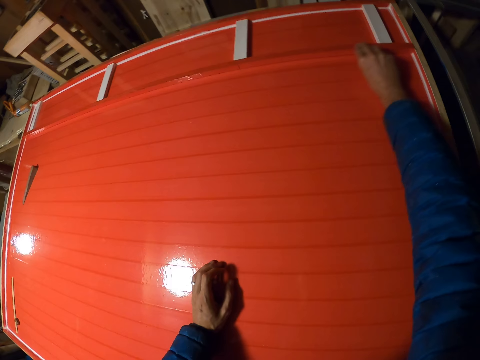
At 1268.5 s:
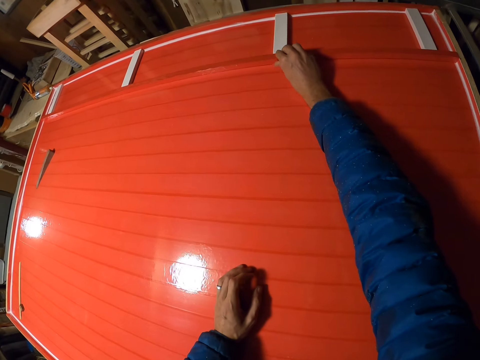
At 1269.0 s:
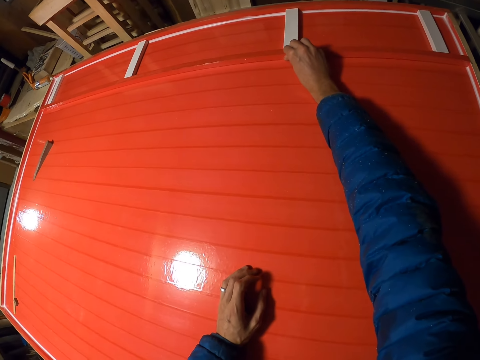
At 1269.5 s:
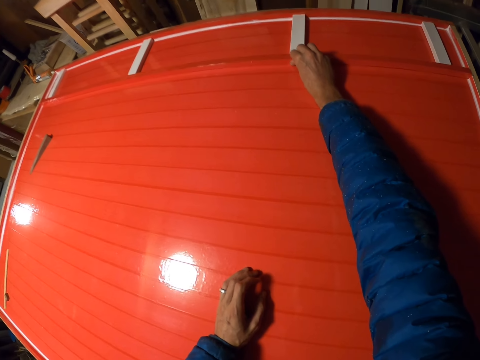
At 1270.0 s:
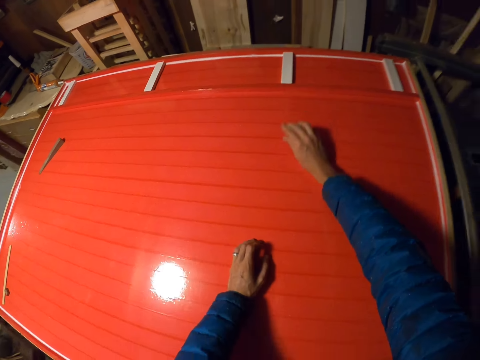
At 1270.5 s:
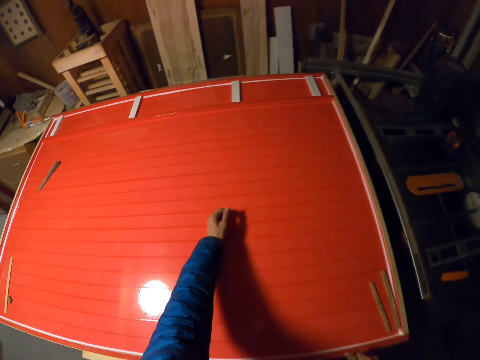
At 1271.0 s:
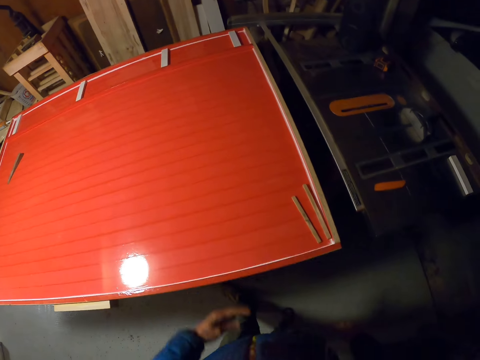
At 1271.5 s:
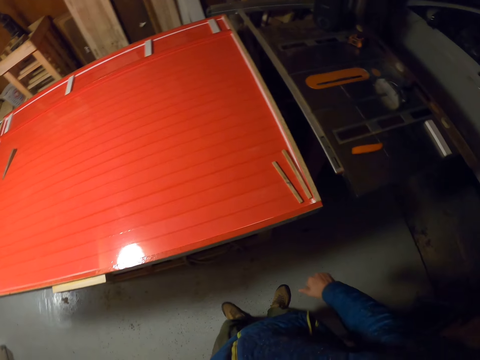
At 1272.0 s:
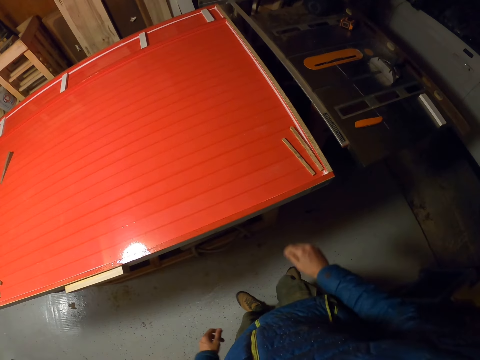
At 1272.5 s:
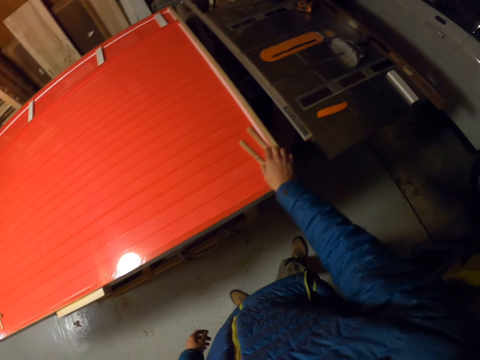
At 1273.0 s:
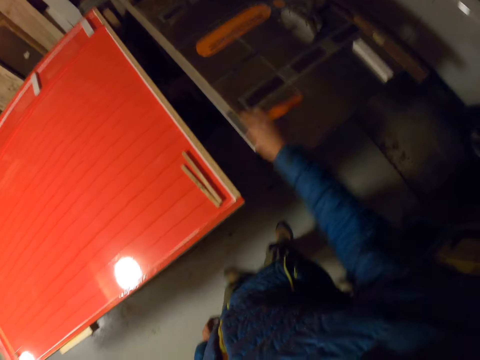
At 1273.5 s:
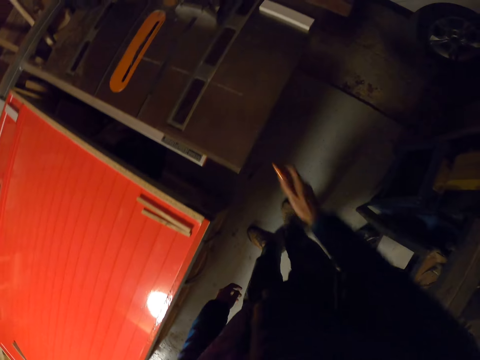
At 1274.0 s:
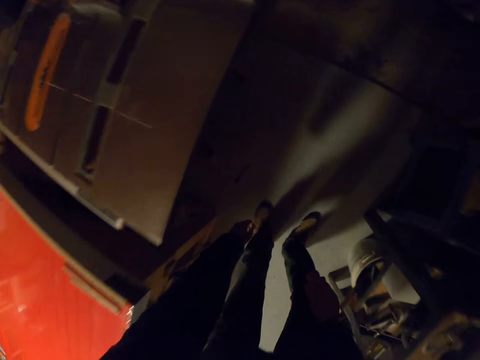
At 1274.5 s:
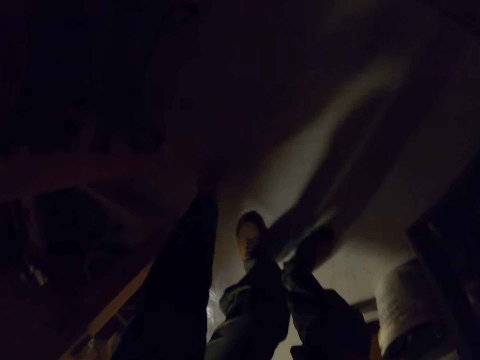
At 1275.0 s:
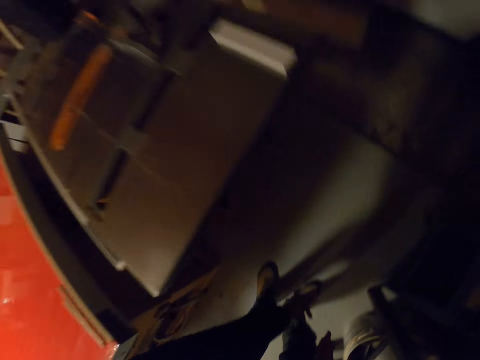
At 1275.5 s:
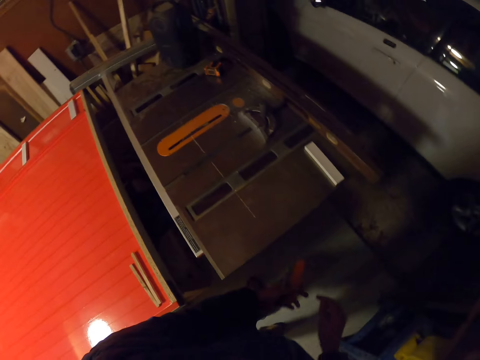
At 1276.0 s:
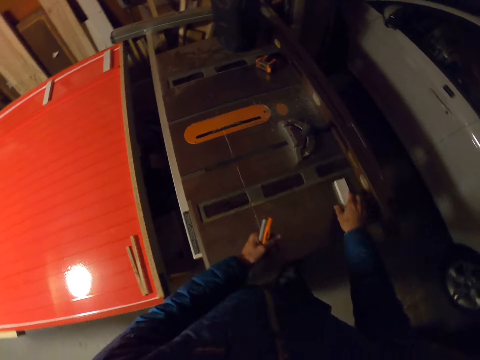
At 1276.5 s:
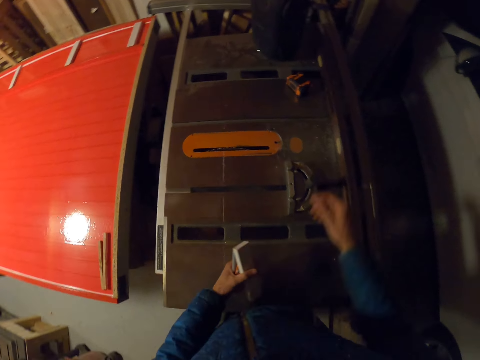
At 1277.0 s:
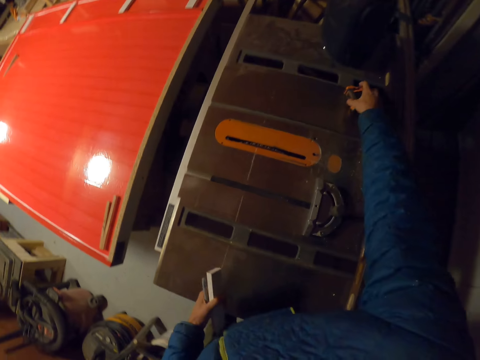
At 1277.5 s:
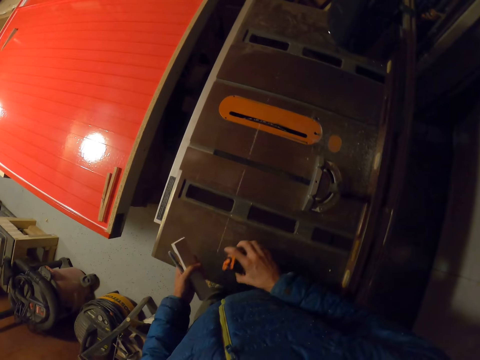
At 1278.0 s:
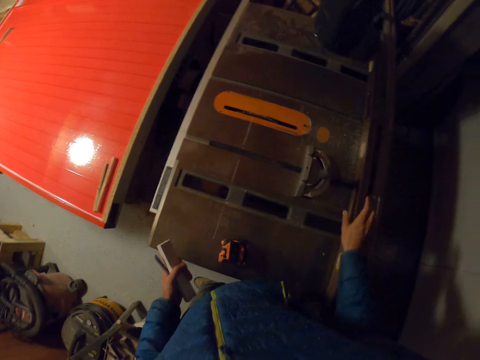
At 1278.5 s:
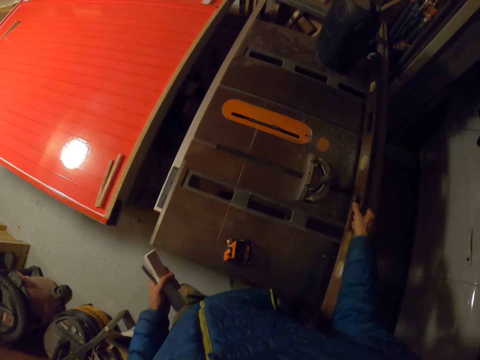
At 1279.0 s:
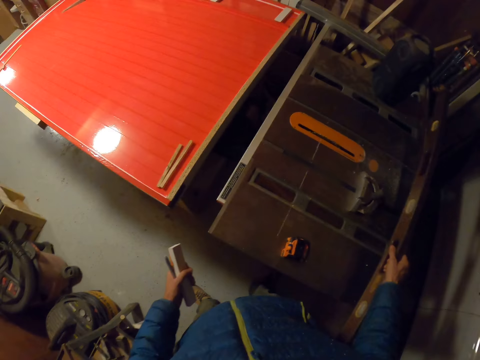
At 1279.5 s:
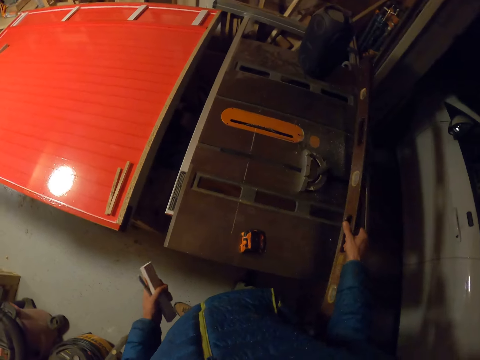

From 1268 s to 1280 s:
The camera wearer holds the small pieces of wood briefly. They pick the retractable knife from the table saw with the right hand. They pick a pencil crayon from the floor with the left hand. They pick the piece of wood from the table saw with the right hand. They pass the piece of wood to the left hand. They pick the retractable tape from the table saw with the right hand. They drop the retractable tape on the table saw. They hold the big wood. They pick a wood from the table saw with the right hand.

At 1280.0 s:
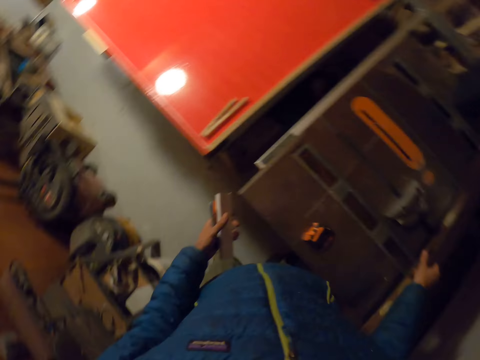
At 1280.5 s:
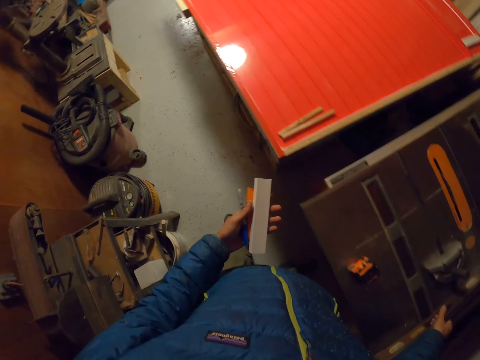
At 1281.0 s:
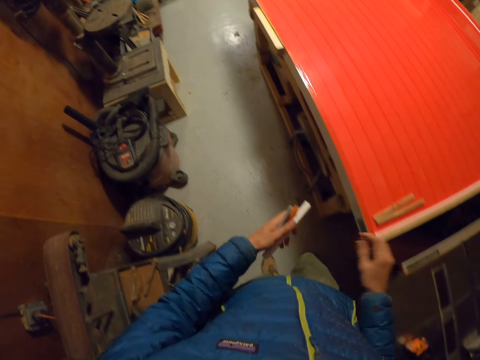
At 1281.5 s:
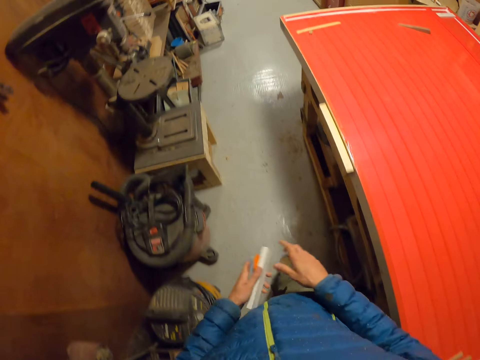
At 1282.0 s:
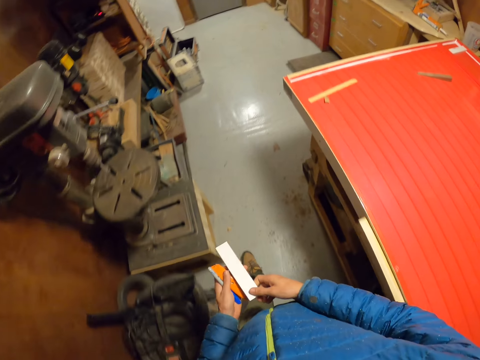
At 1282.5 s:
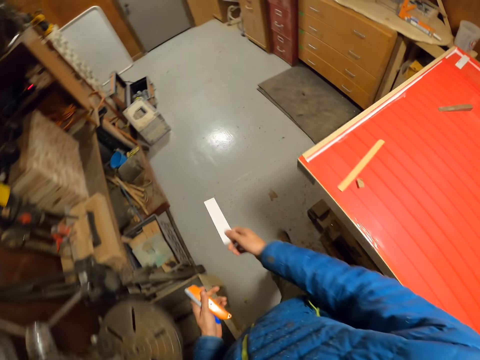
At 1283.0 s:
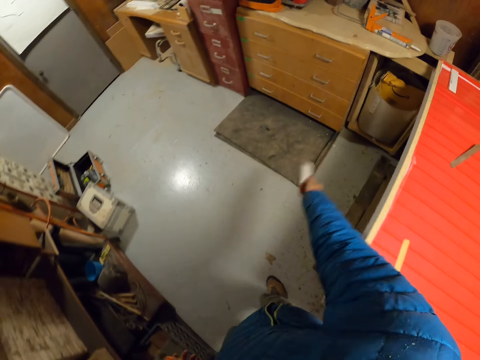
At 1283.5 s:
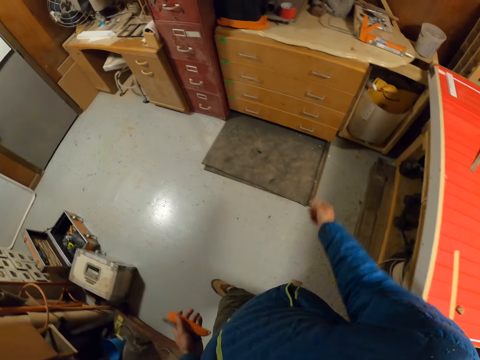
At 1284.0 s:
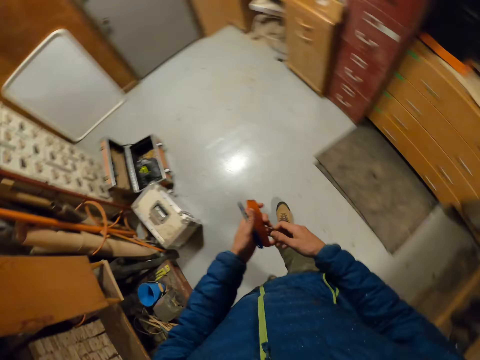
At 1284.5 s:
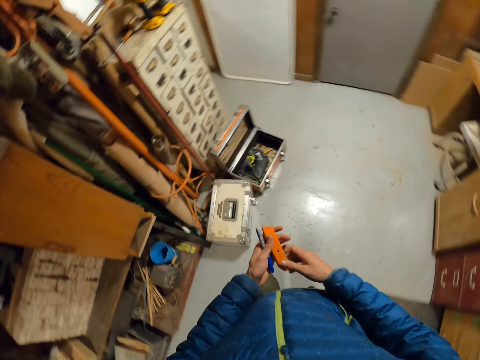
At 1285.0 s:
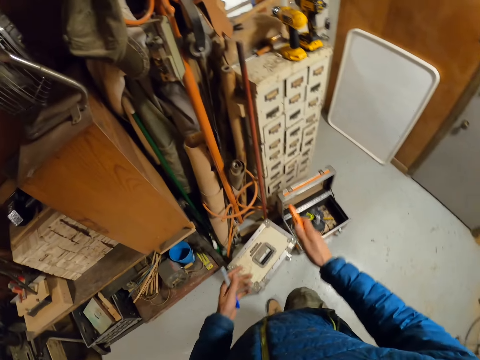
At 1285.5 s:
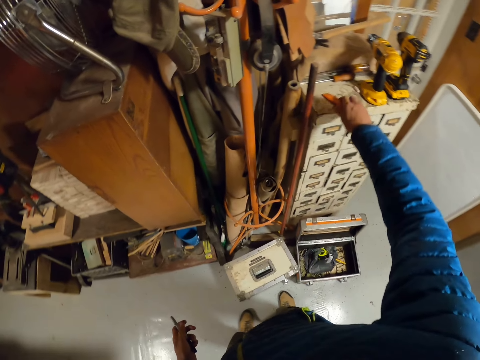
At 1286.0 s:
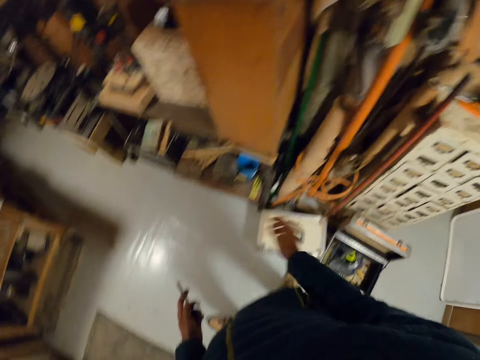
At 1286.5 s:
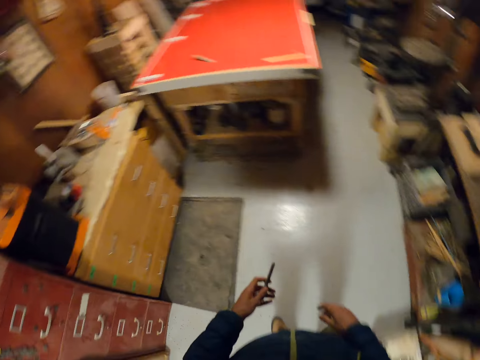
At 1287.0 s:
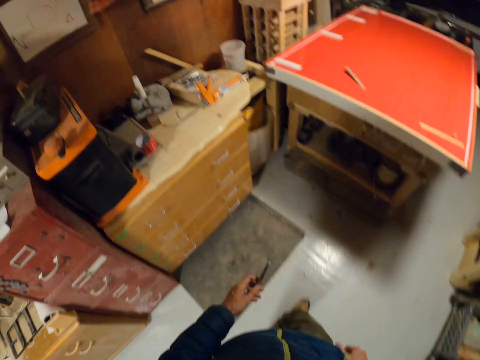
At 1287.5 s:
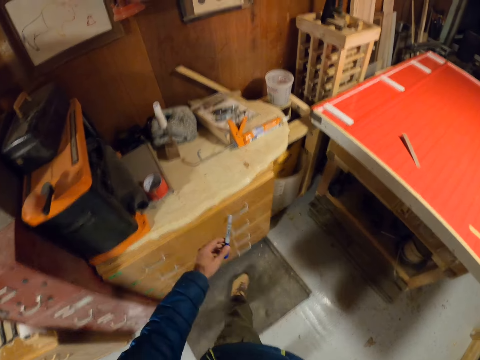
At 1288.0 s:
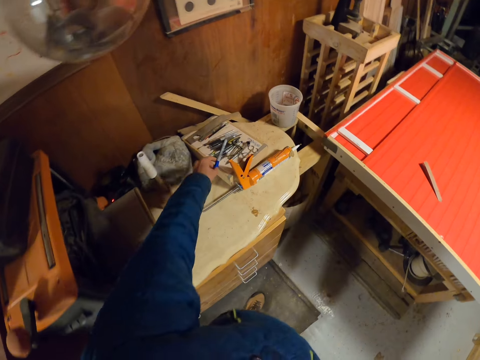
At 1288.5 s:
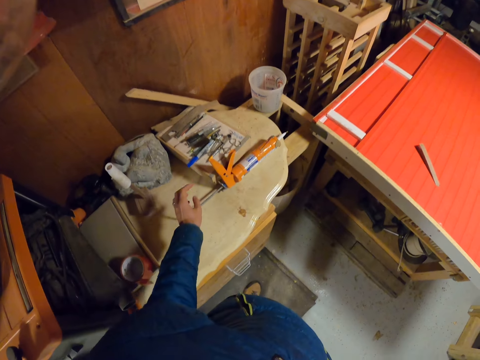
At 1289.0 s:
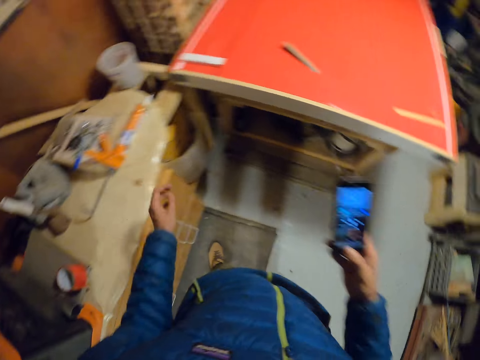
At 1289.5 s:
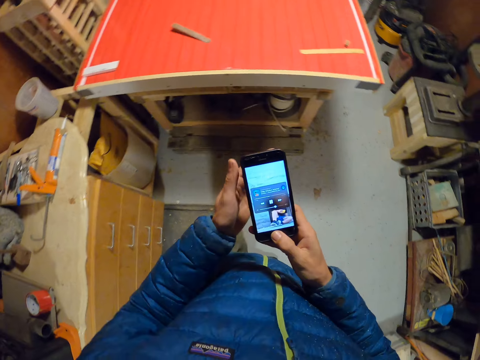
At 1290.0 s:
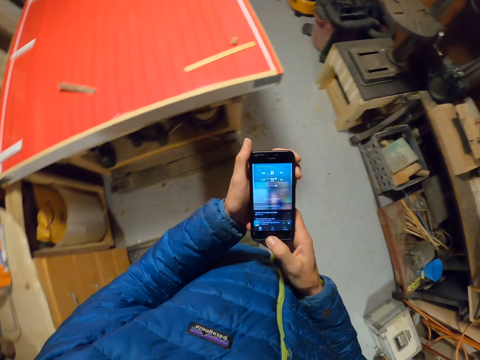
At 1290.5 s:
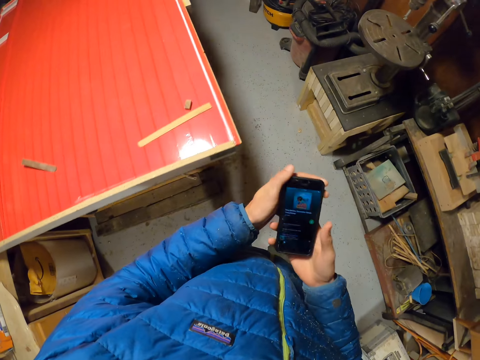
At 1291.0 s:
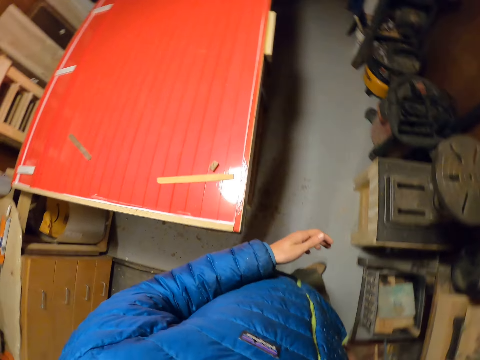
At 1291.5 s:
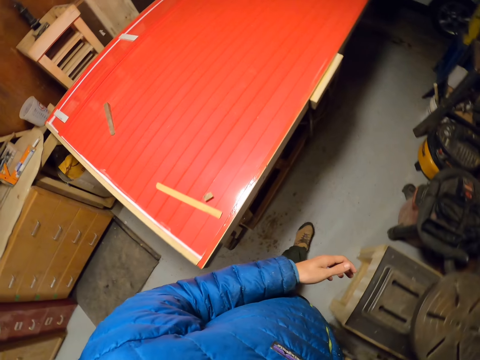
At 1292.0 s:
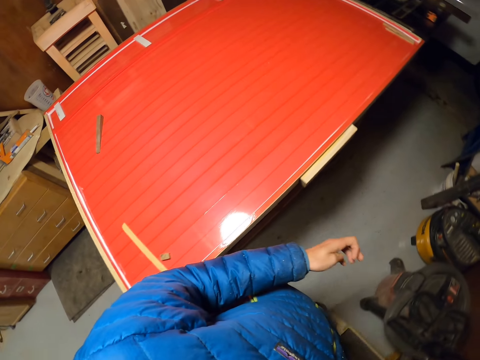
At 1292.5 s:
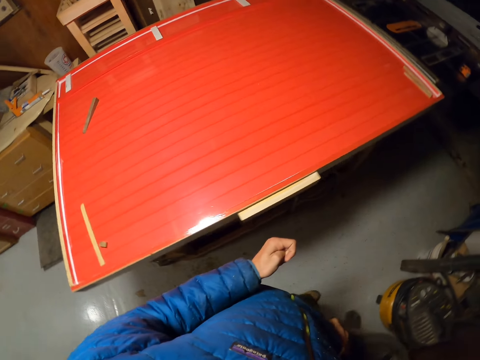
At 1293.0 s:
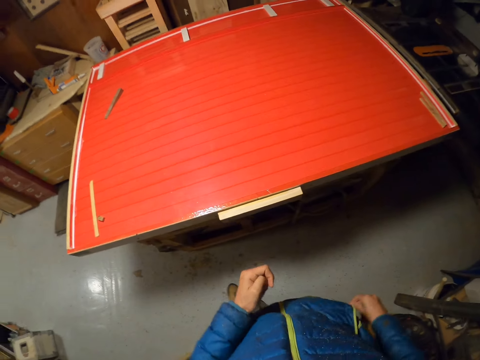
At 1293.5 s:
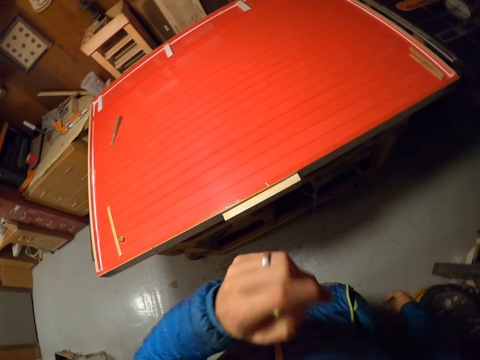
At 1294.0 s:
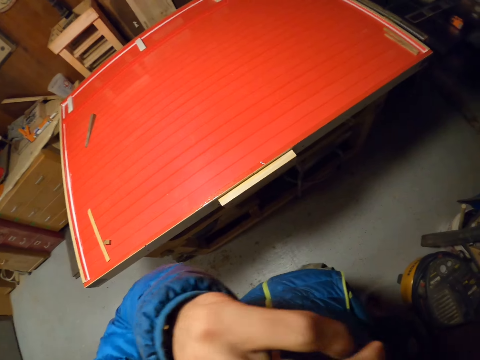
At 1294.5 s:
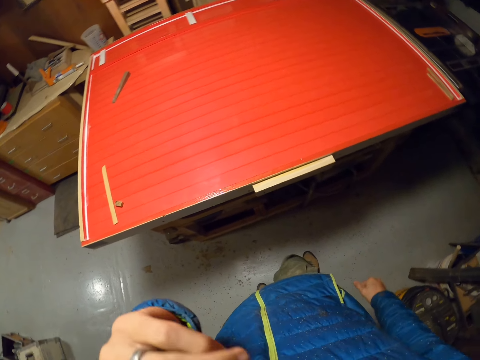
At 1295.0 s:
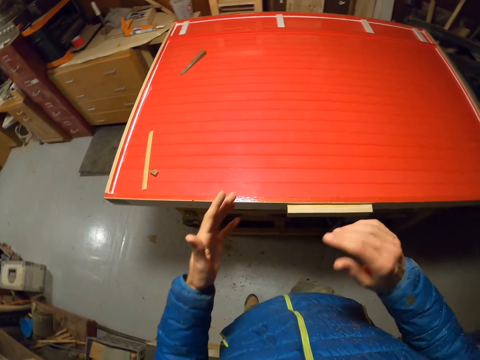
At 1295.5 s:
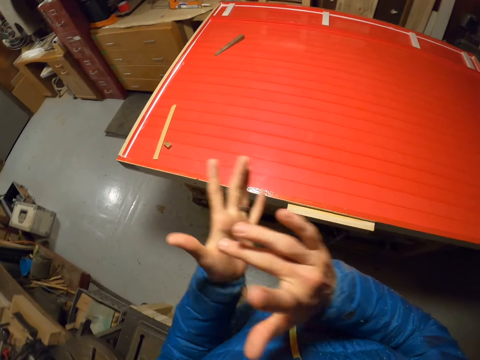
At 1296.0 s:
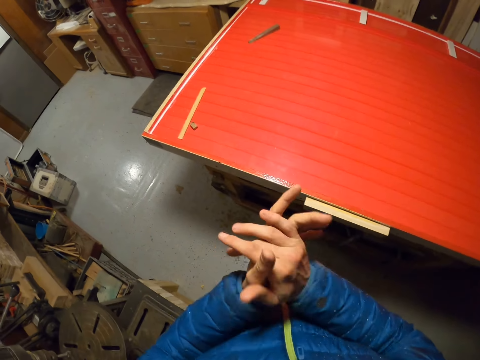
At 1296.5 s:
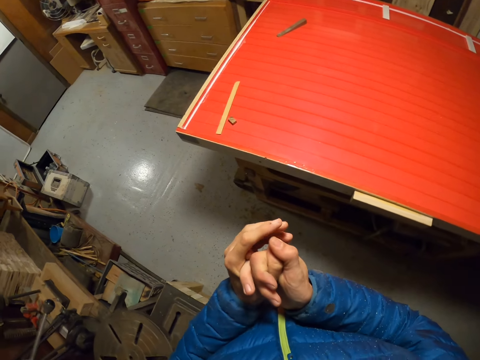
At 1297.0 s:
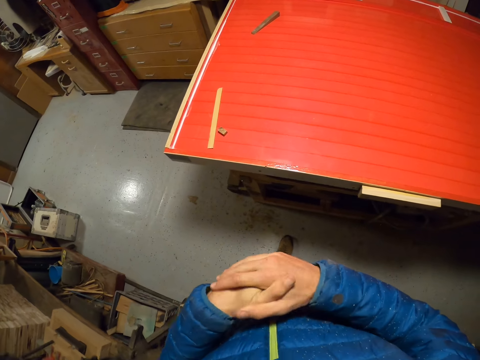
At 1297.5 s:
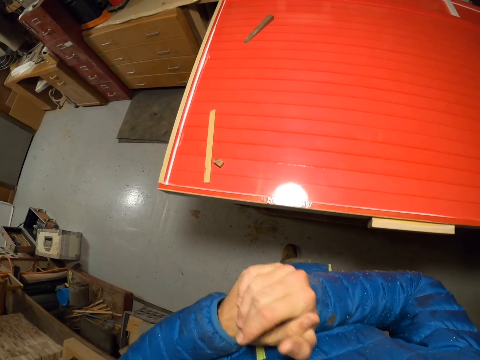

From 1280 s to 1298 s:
The camera wearer drops the big wood to the table saw. He walks to the other side of the table. He takes the piece of wood in the left hand with the right hand. He drops the piece of wood in a trash can. He passes the retractable knife to the right hand. He holds the retractable knife with the right hand. He drops the retractable knife on the shelf. He drops the pencil crayon on the drawer top. He takes out the phone from his trouser pocket with the right hand. He looks at the phone. He operates the phone with the right hand. He puts the phone into his trouser pocket. He walks to the table. He touches his face with the left hand. He claps both hands.
